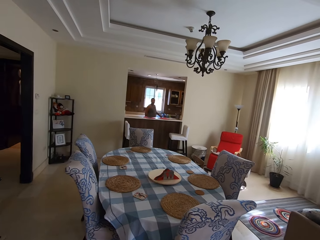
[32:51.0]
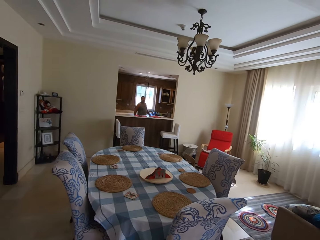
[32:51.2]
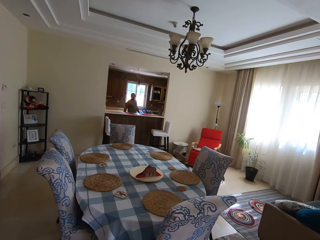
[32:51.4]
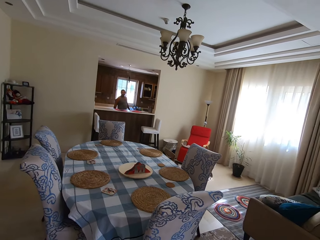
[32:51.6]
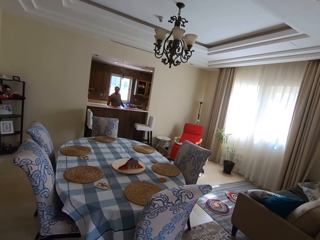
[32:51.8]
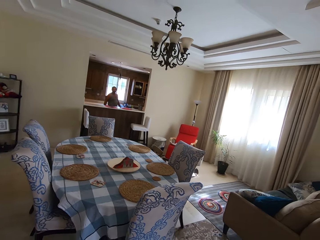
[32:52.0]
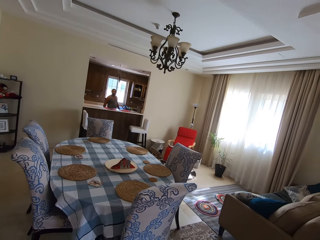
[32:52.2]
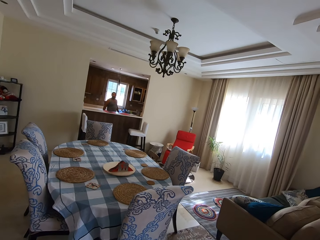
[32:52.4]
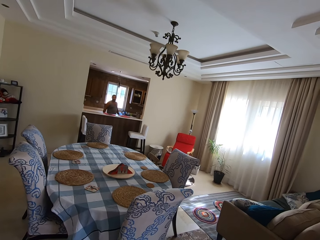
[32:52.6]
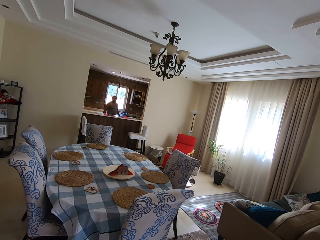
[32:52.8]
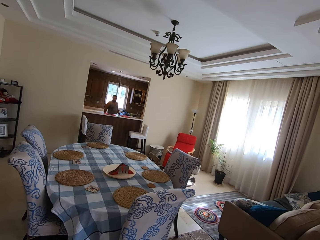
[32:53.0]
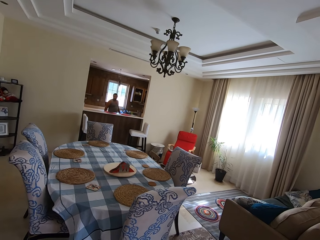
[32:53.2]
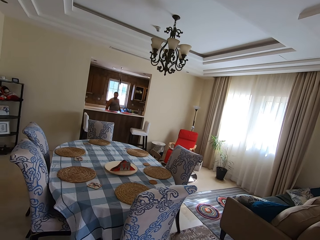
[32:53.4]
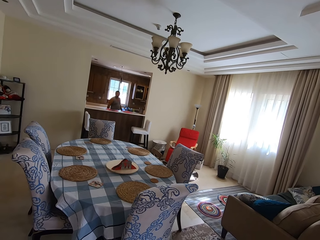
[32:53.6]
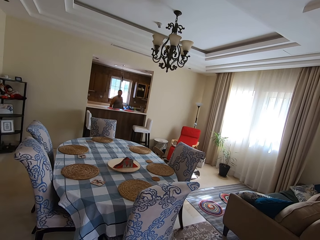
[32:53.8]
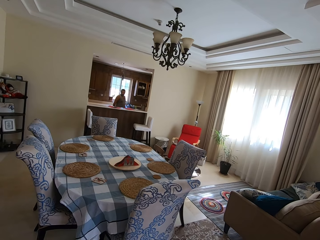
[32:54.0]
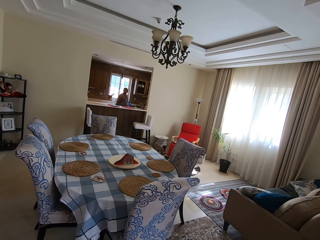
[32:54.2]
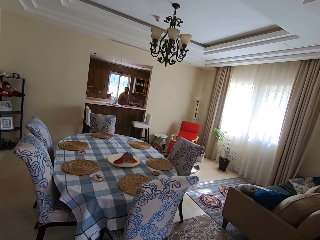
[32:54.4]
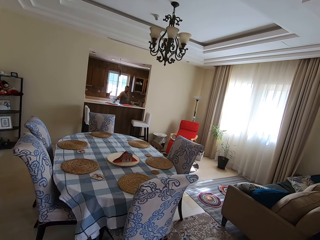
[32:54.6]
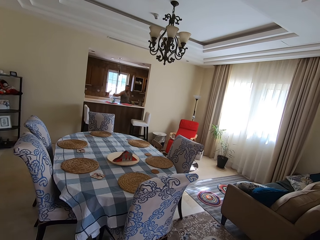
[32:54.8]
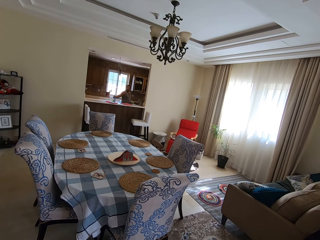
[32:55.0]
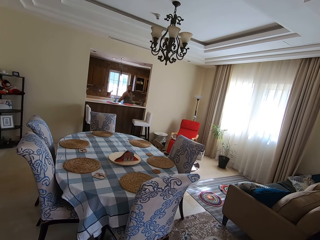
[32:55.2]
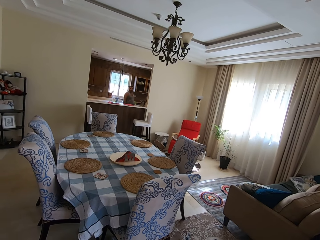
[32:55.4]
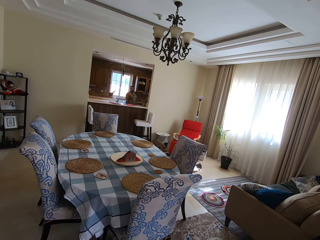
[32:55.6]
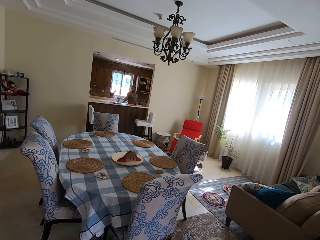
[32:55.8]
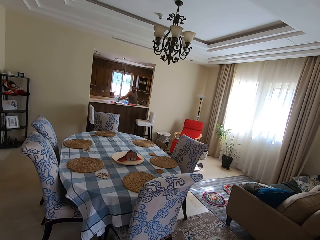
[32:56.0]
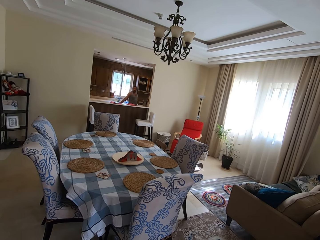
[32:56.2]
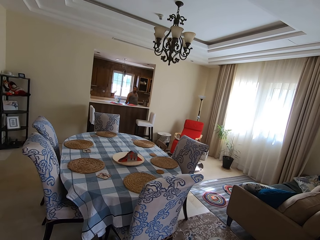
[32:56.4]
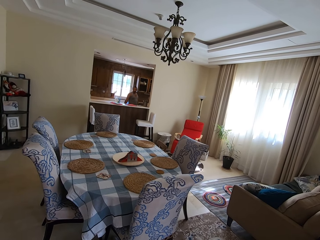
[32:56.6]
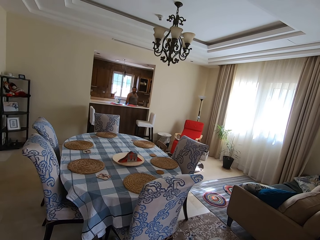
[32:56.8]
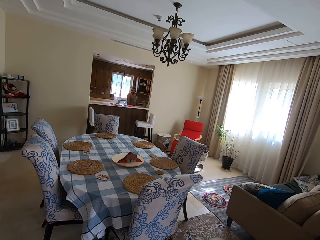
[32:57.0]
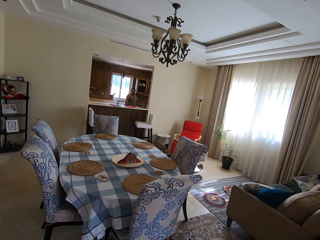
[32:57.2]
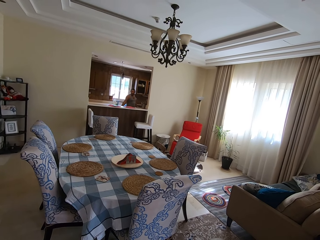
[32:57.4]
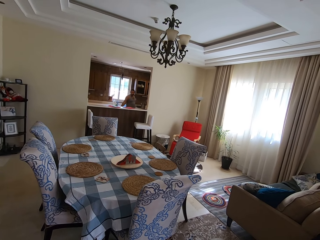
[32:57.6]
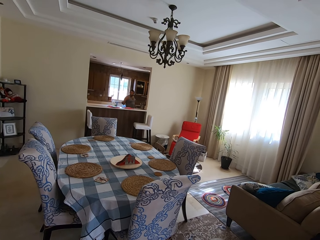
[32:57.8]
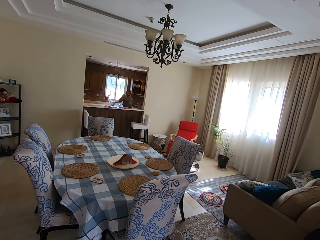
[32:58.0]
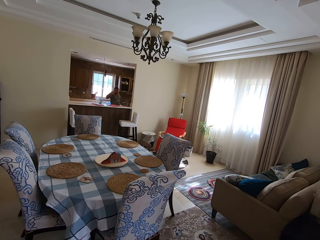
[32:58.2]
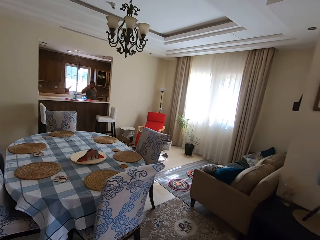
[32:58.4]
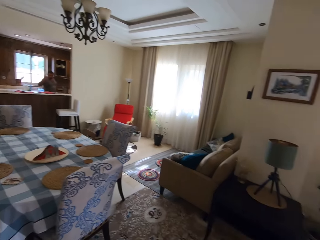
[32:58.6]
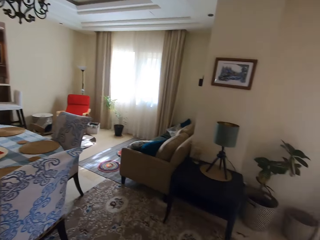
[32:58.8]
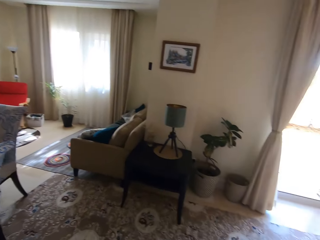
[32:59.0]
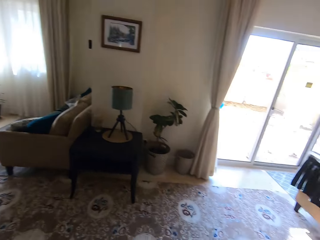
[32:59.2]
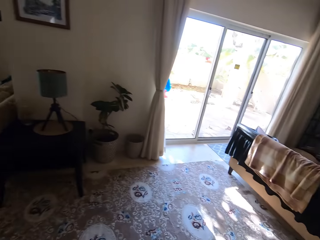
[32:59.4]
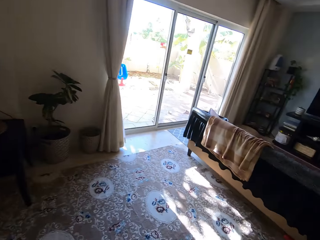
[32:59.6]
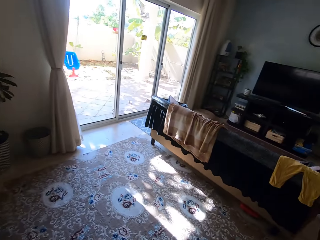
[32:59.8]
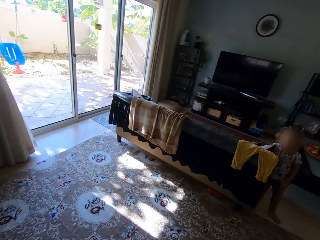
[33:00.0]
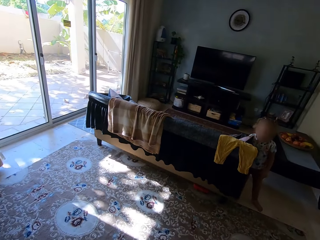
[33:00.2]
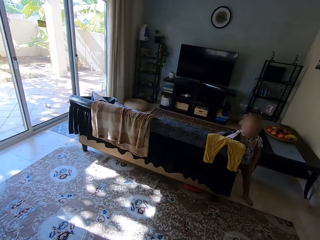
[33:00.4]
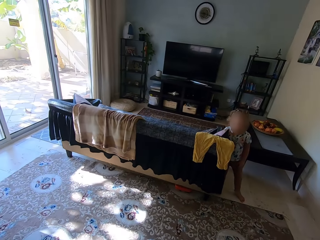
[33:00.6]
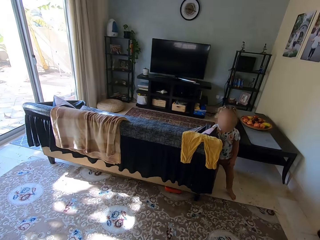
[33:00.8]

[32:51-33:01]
The camera wearer talks to a man. The man talks to the camera wearer. The man talks to the camera wearer again. The camera wearer walks and looks around. The man stands in the room.

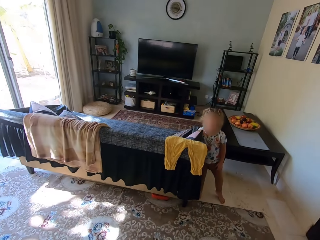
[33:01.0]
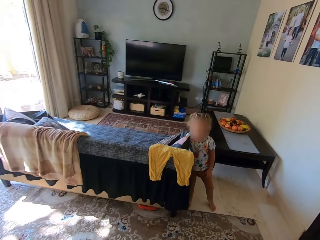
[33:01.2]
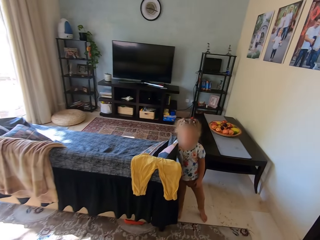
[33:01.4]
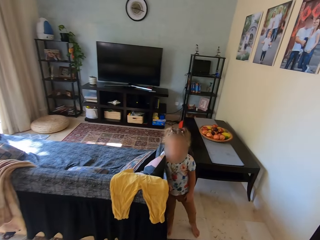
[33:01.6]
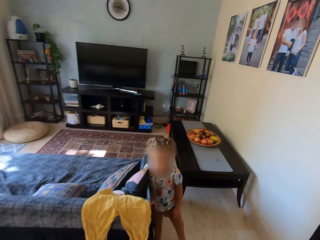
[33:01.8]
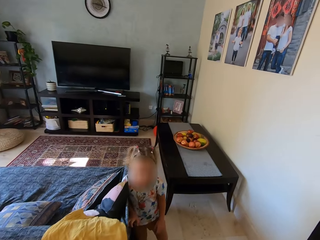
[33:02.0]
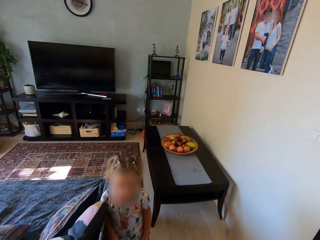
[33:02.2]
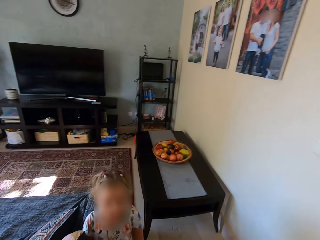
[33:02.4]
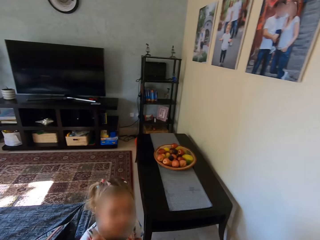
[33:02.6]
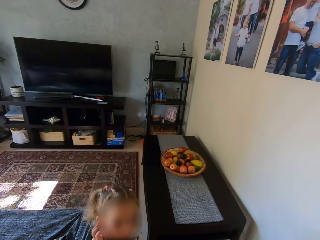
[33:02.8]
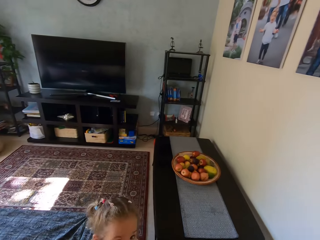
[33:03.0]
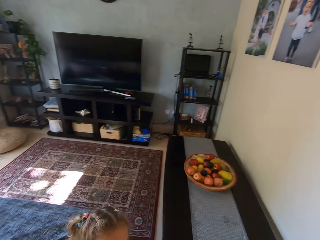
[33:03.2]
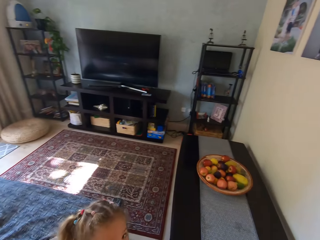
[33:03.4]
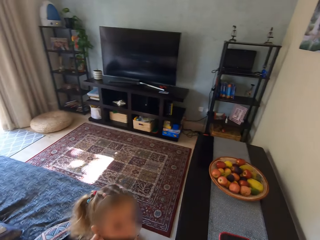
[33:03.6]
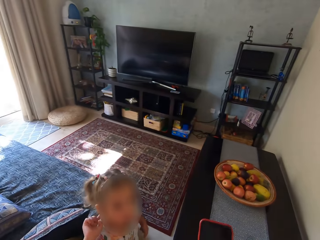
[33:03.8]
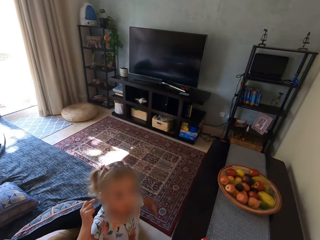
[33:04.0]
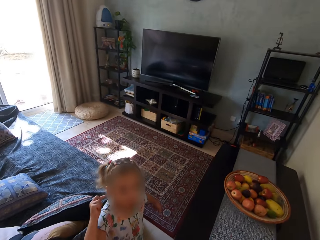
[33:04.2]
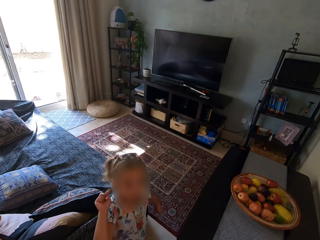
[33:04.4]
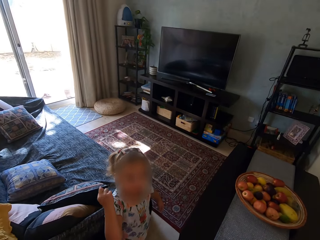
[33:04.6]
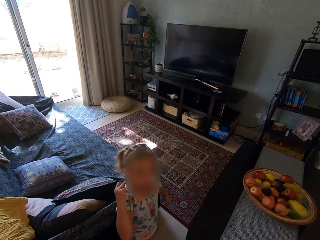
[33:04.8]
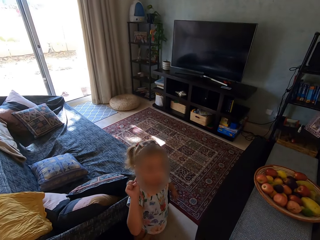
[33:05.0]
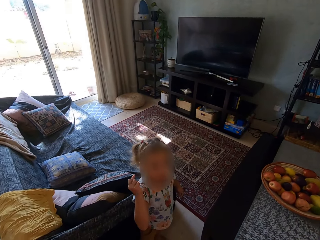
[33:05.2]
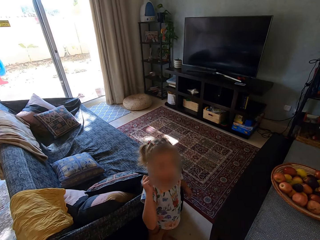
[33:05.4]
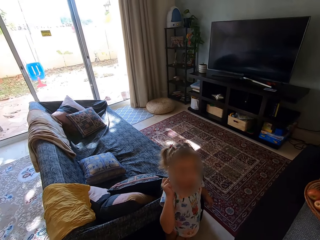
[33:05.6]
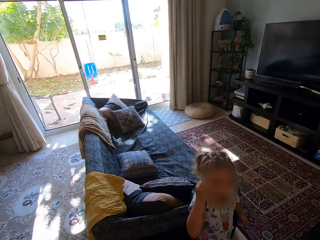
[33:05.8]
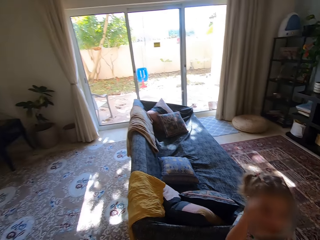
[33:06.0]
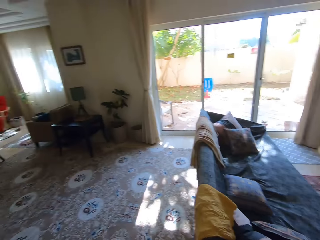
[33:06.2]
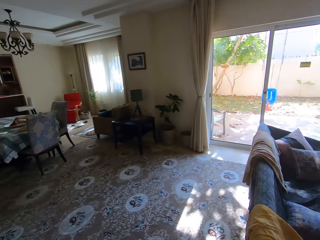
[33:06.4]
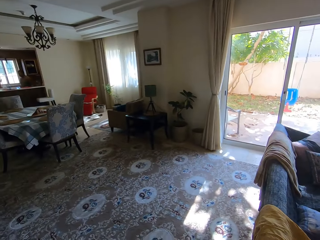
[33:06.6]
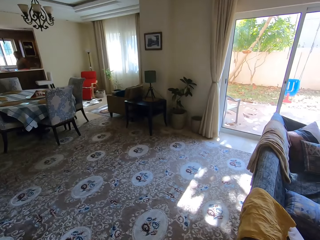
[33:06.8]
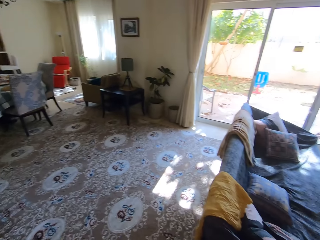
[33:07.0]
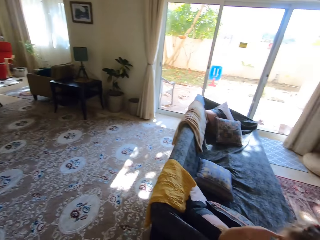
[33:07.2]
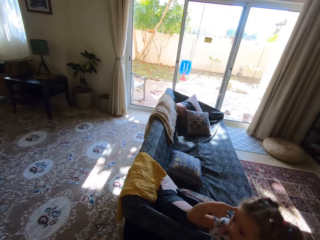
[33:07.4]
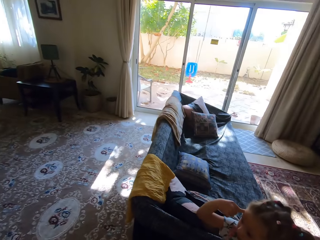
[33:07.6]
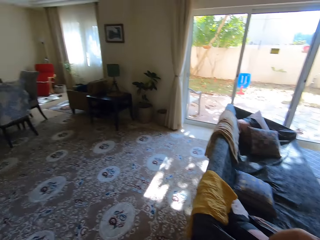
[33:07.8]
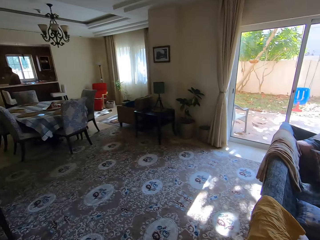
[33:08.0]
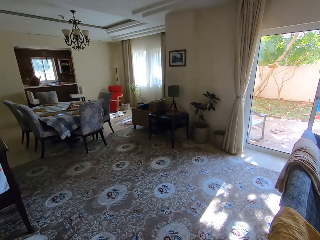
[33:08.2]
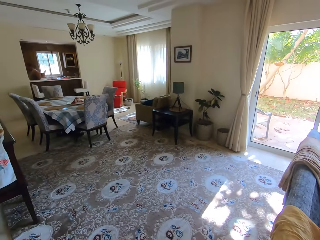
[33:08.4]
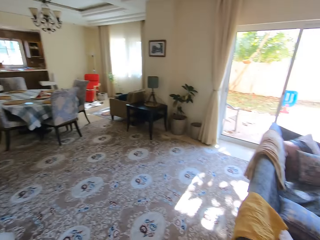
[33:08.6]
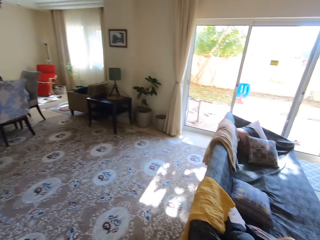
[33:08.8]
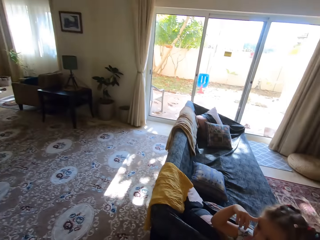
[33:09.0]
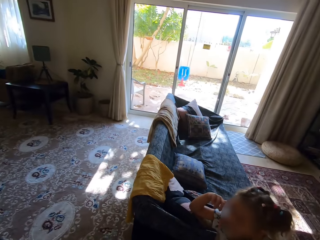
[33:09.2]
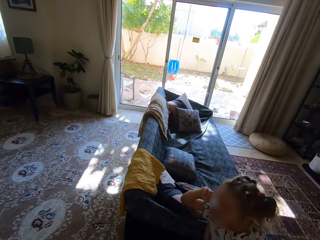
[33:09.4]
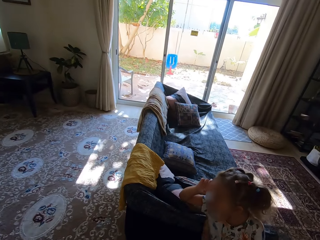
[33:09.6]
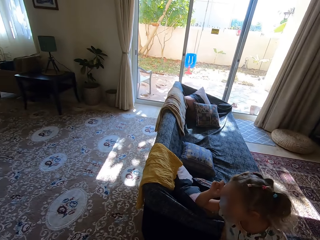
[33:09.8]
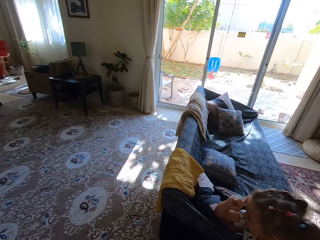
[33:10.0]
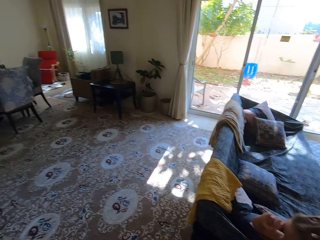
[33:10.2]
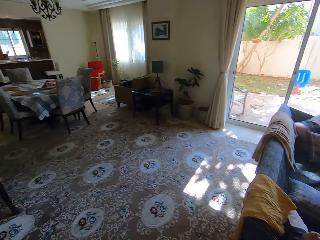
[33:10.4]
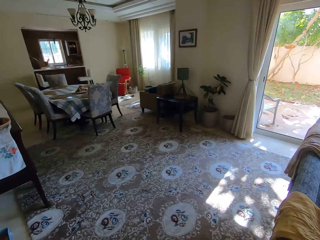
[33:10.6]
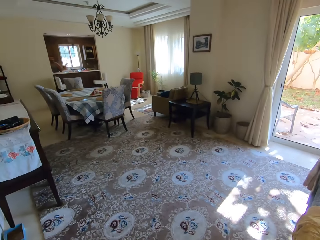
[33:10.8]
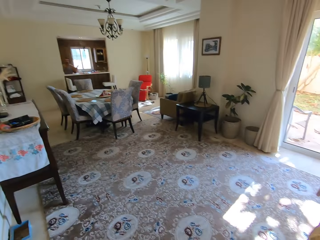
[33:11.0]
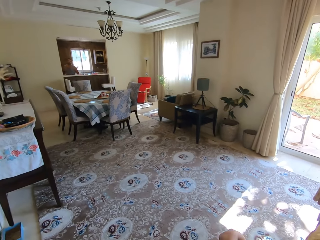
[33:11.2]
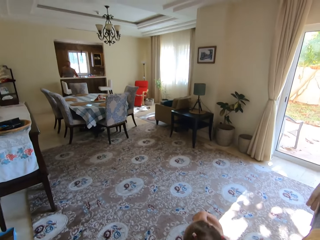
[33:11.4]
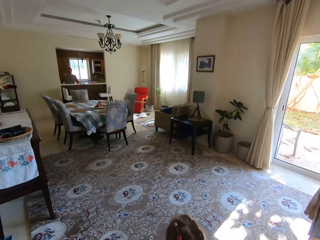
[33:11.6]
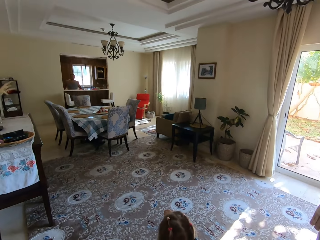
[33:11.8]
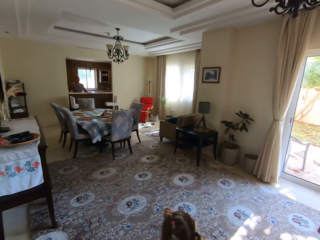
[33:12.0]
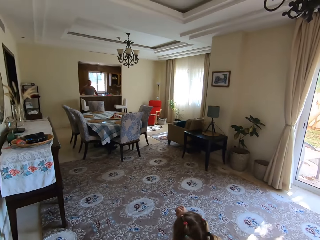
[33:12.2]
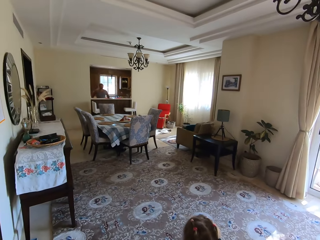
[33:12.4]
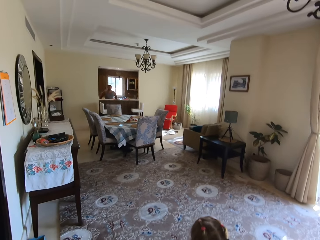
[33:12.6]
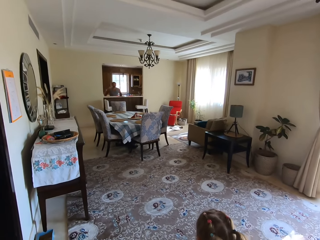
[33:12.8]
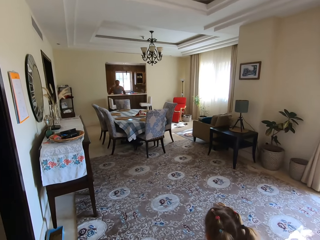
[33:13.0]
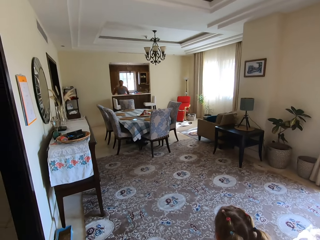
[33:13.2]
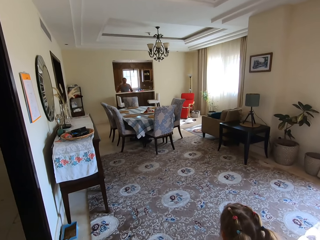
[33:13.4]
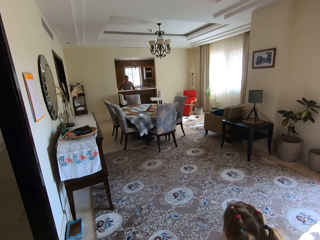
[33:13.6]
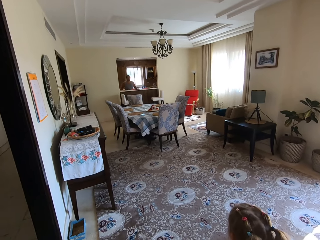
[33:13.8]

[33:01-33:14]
A child talks to the camera wearer. A person flaps her finger. The camera wearer talks to the child. They talk to a man and look around. Another person stands in the kitchen. The man talks to the camera wearer. The child talks to the man. The man talks to the child. The camera wearer looks around. The child talks to the man.
